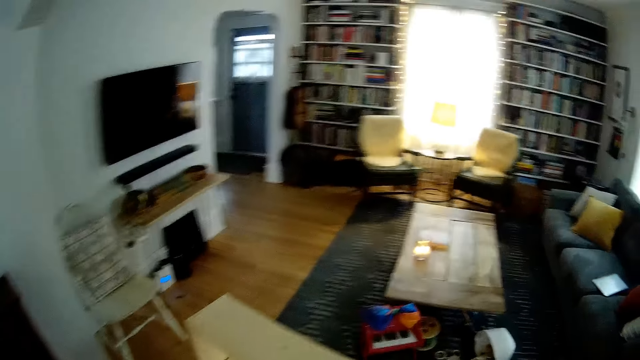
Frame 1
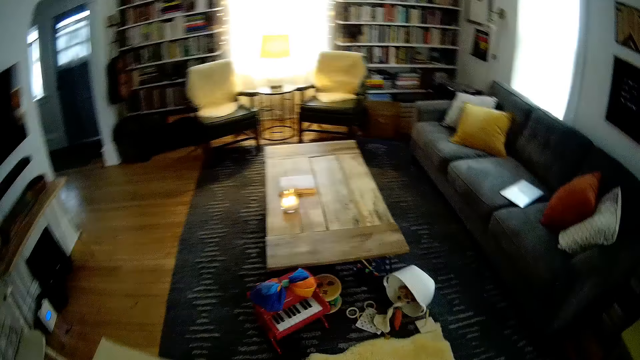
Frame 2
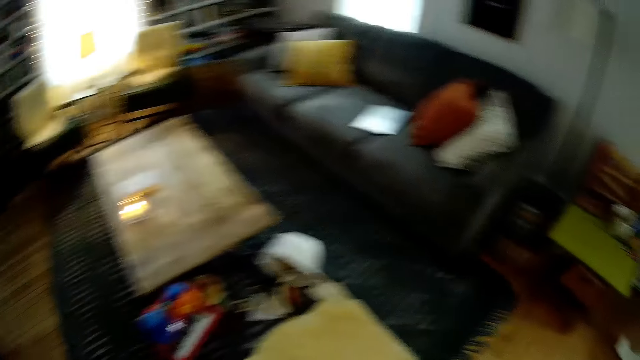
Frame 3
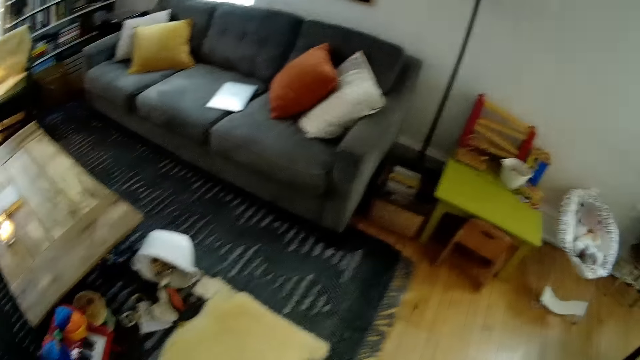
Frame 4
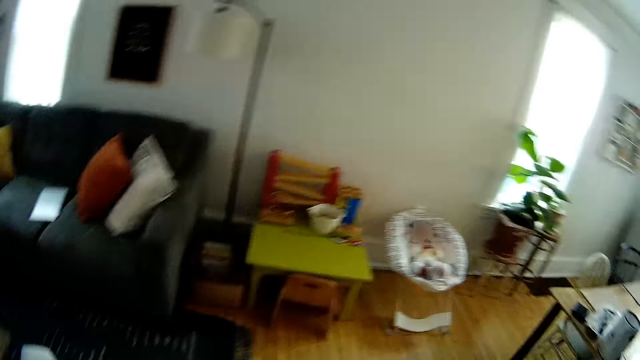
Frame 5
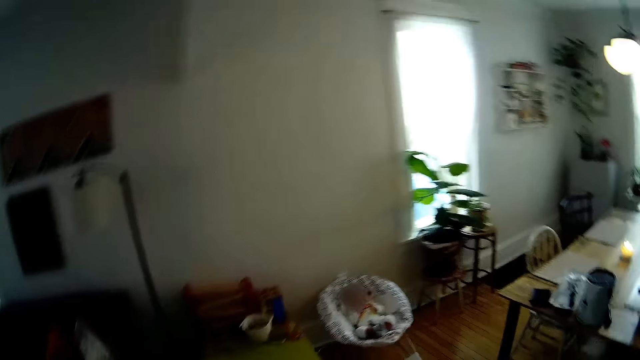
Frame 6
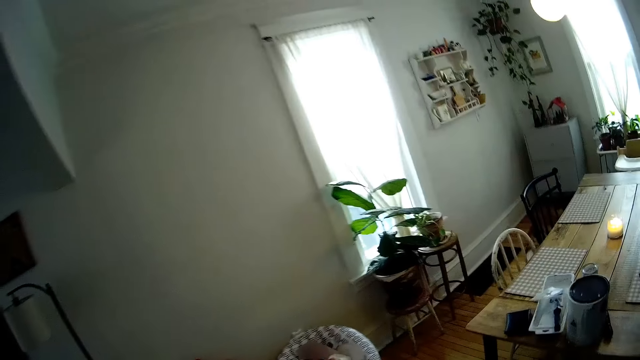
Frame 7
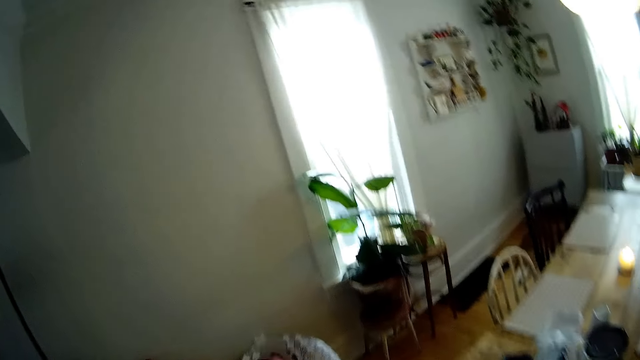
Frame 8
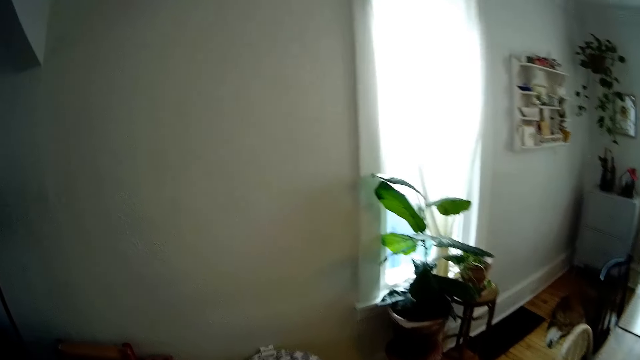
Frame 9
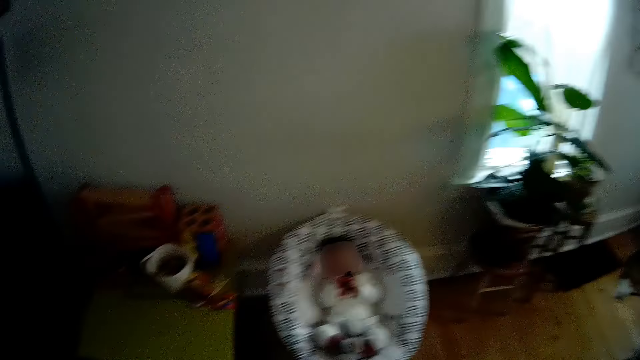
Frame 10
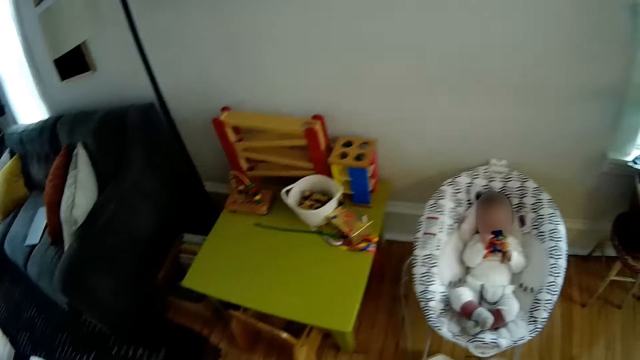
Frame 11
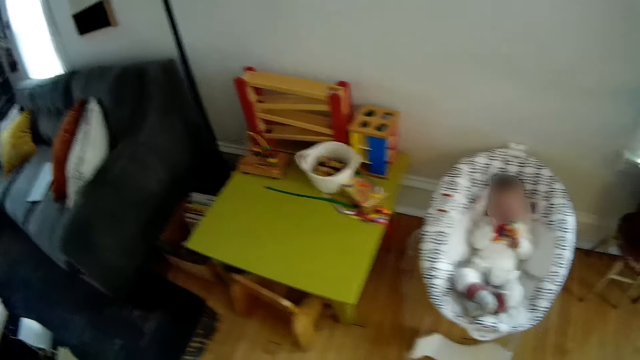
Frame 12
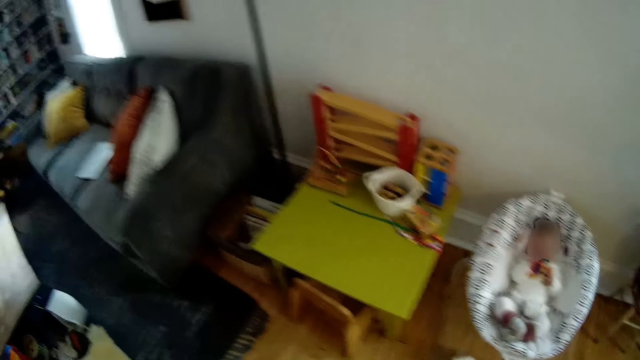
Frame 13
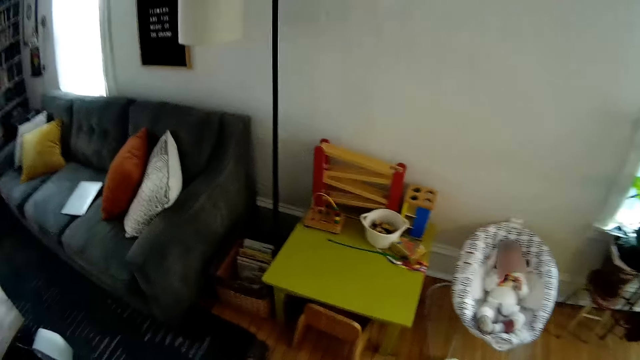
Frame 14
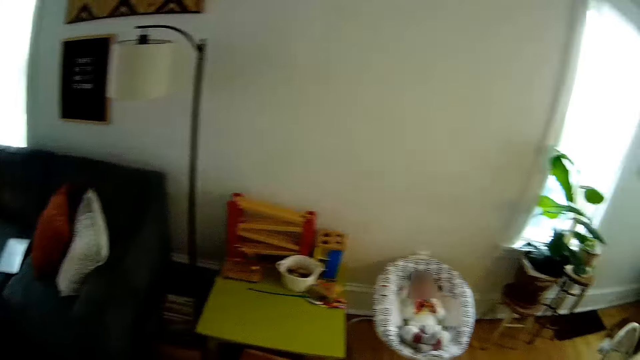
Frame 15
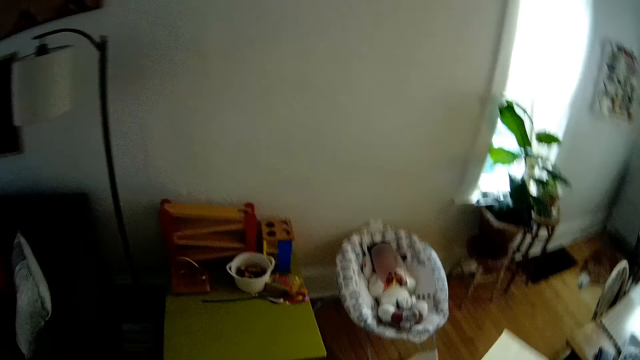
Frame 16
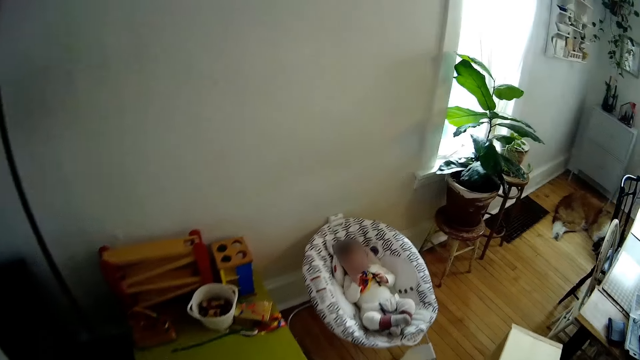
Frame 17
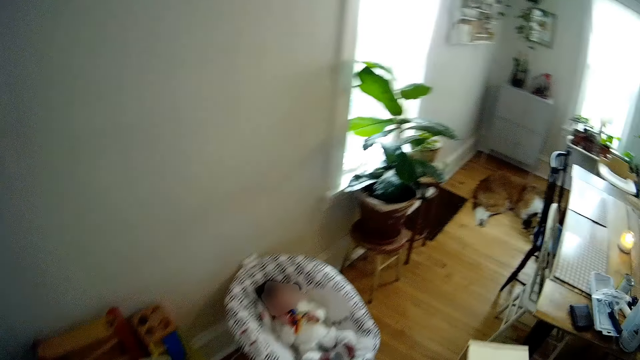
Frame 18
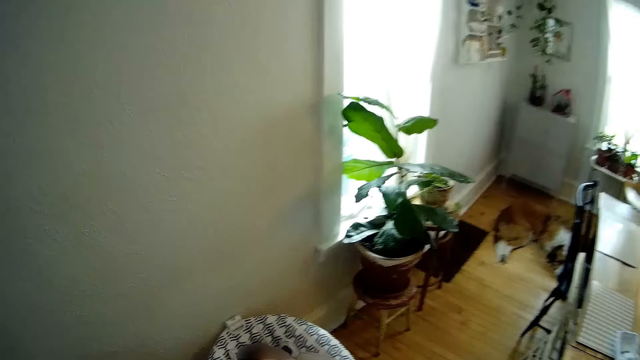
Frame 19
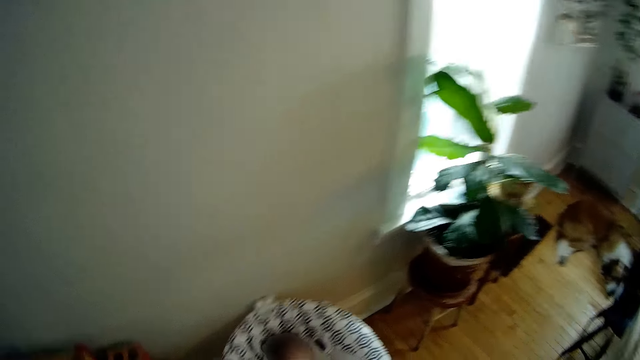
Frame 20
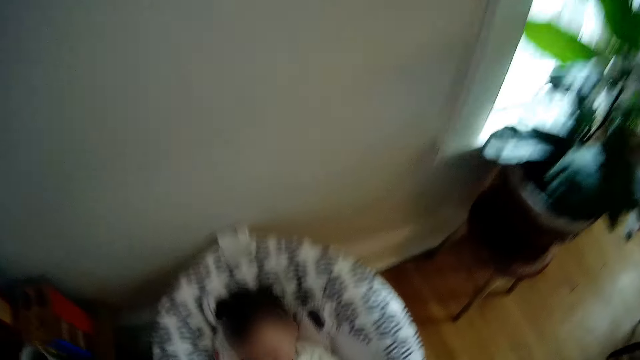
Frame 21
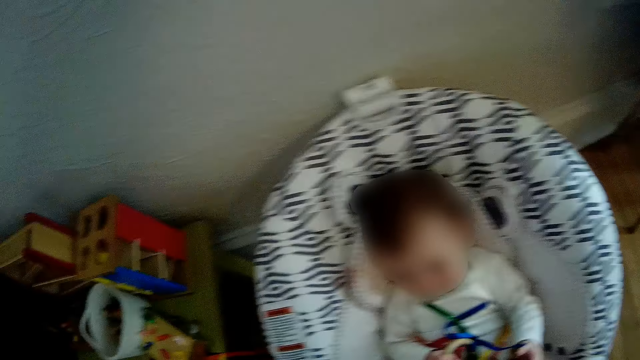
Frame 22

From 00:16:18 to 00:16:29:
The camera wearer picks up someone.

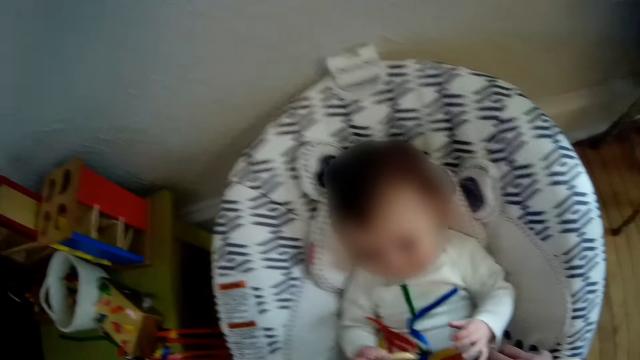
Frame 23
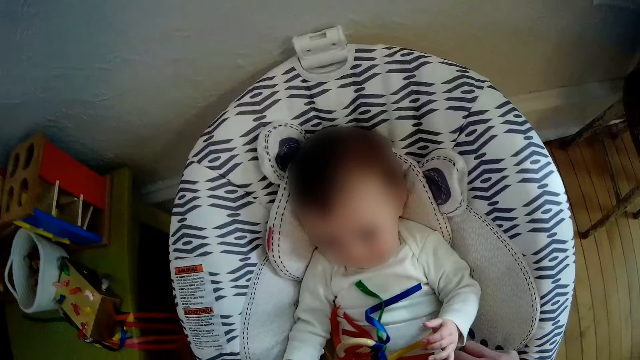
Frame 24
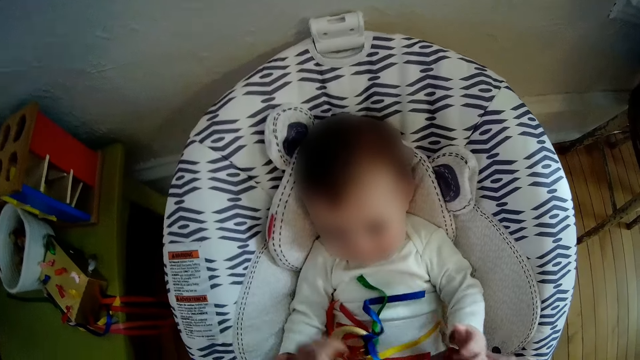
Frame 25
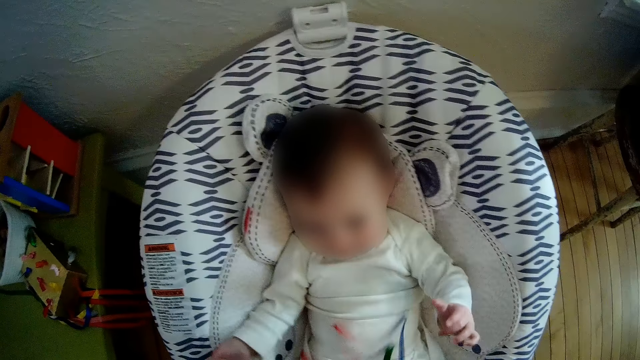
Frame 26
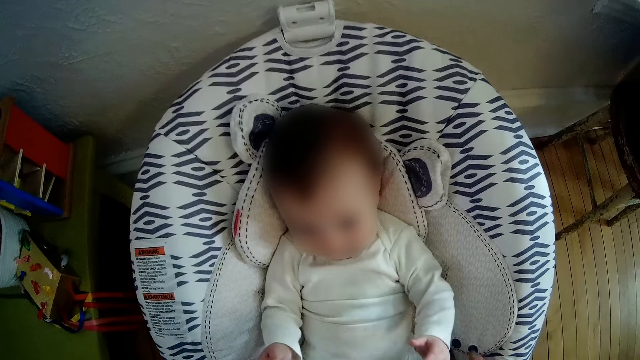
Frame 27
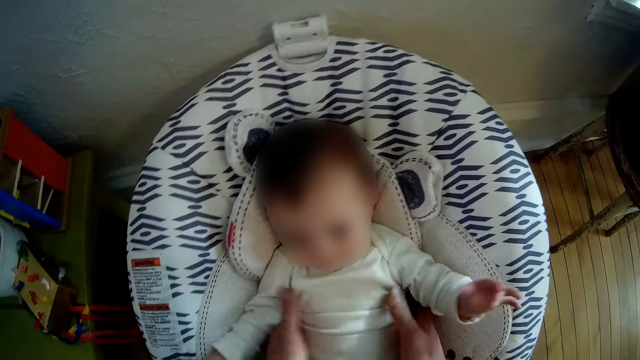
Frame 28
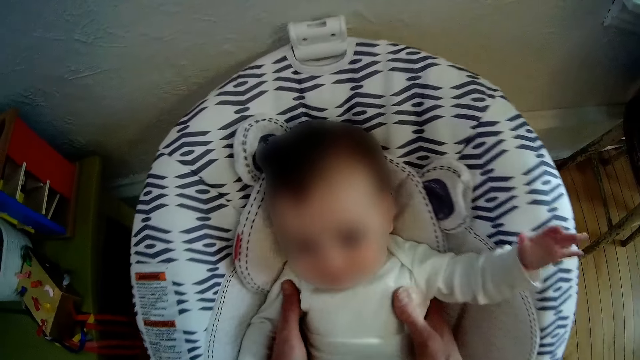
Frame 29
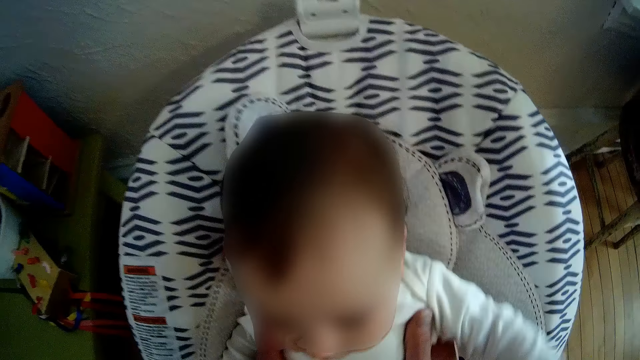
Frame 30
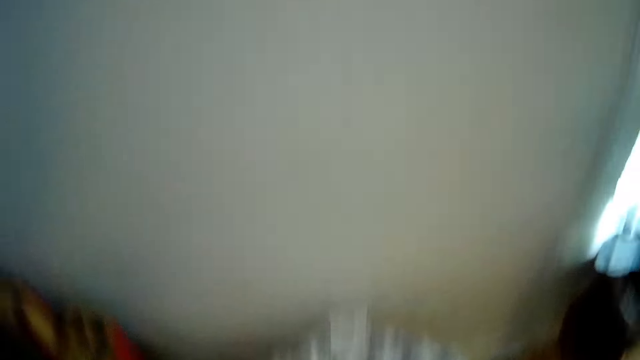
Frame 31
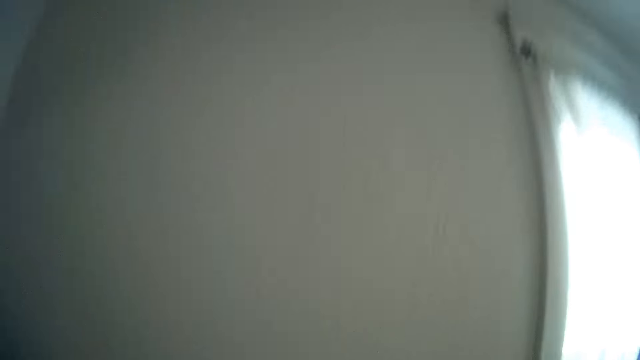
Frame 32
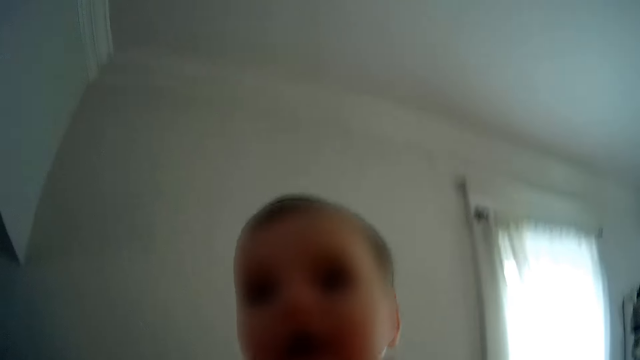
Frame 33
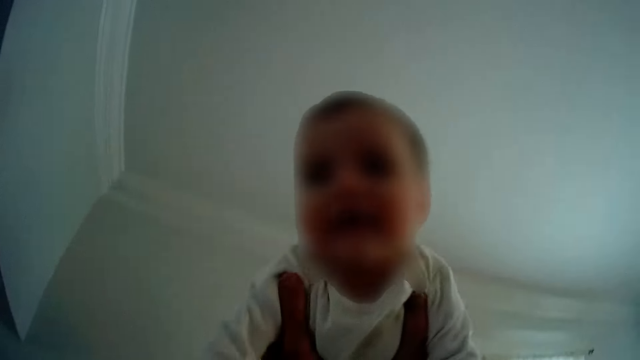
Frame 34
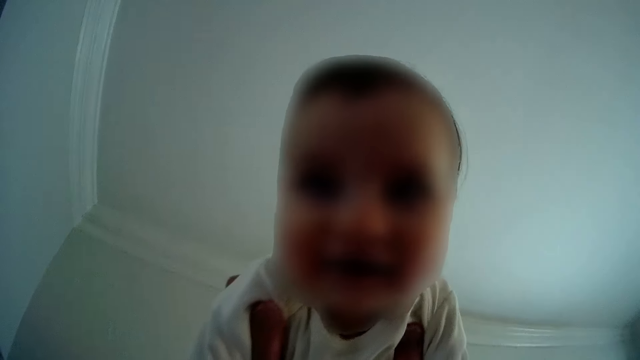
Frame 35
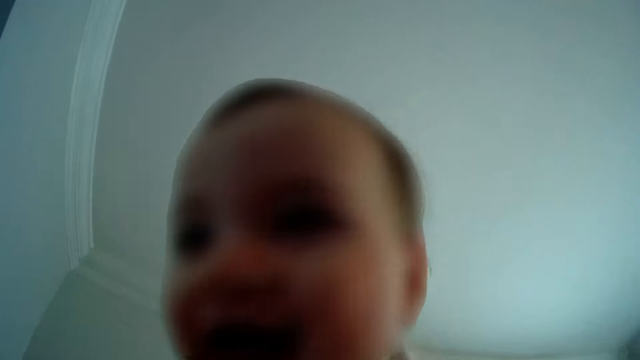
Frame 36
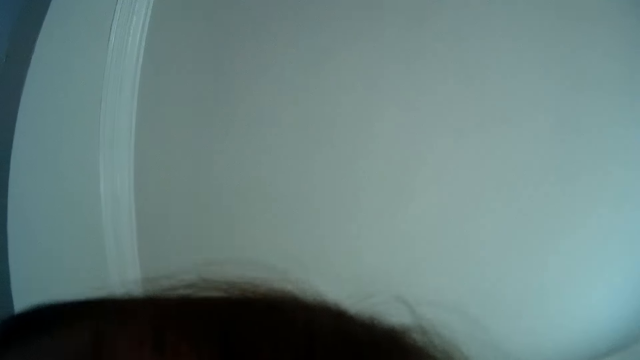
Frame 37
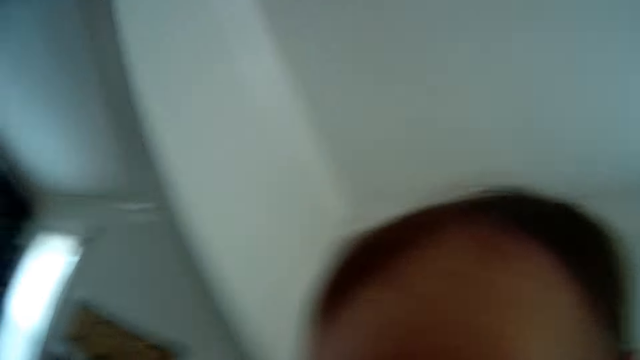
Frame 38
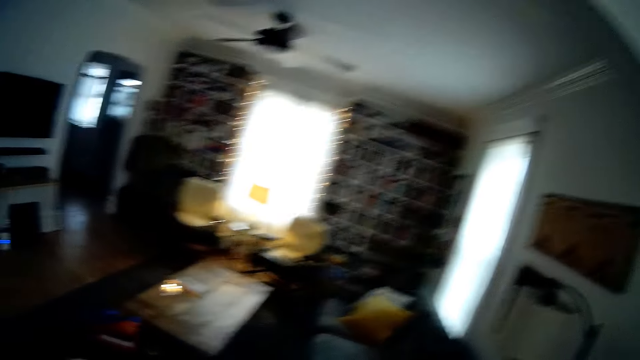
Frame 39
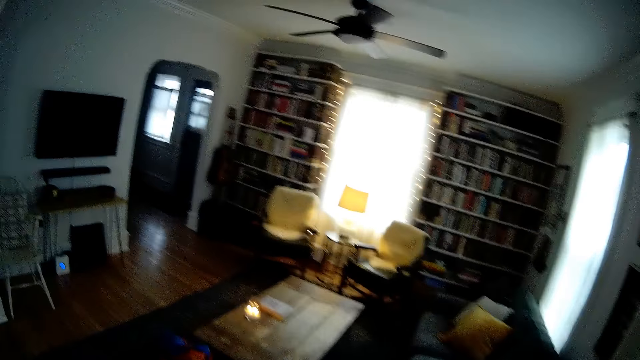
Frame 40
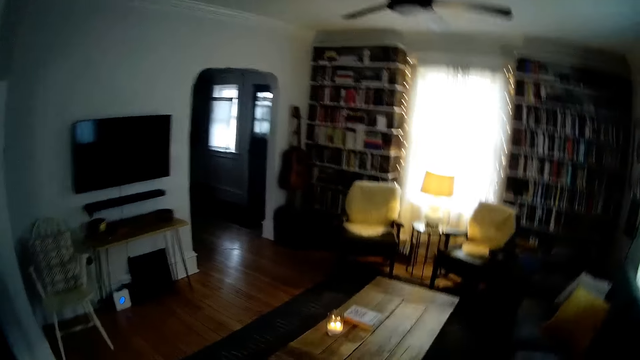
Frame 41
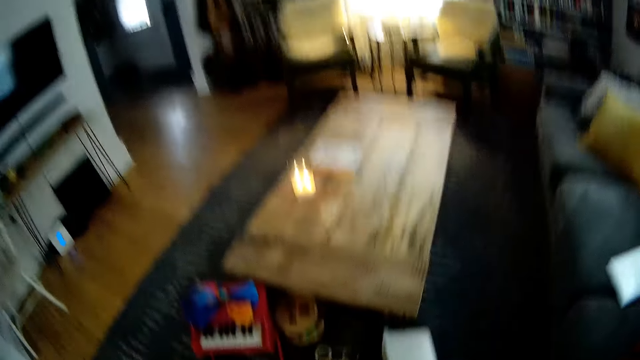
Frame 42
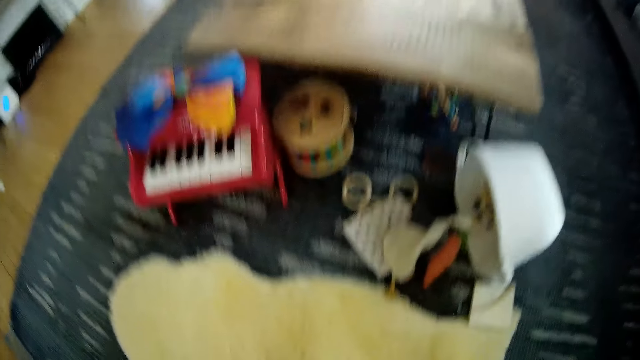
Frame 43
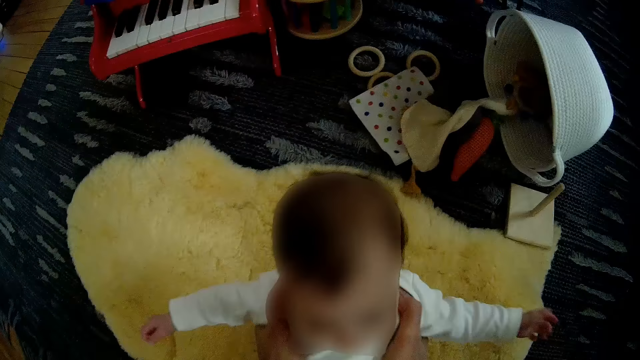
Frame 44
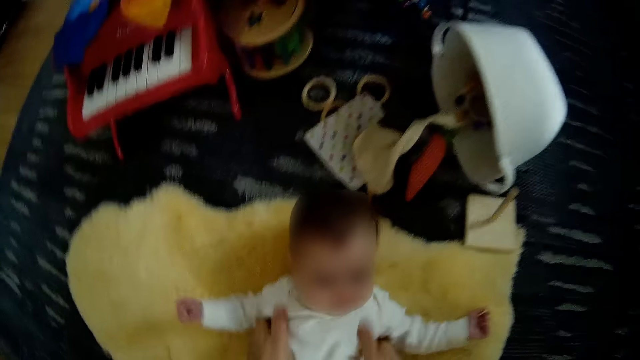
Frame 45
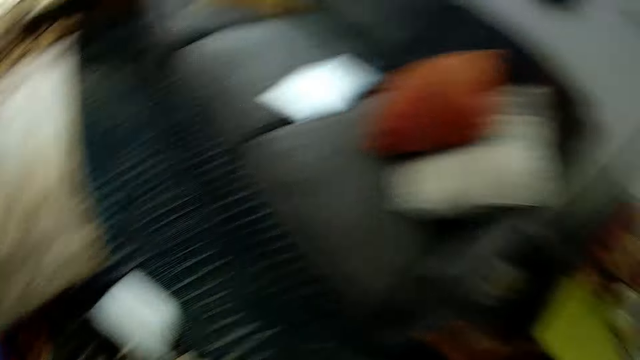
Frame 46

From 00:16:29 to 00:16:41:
The camera wearer takes the toy from the baby with his left hand. He carries the baby from the pushchair with both hands. He kisses the baby. He puts the baby on the floor.
